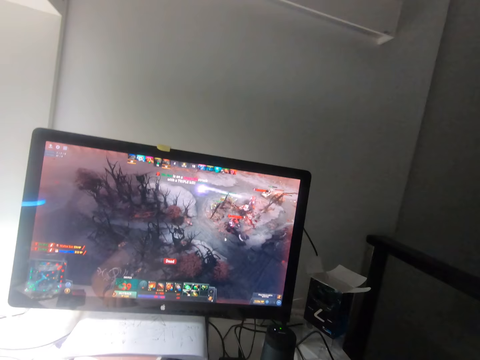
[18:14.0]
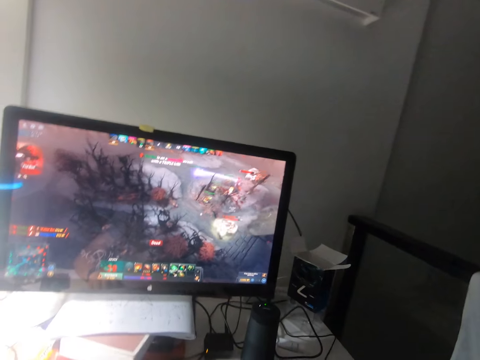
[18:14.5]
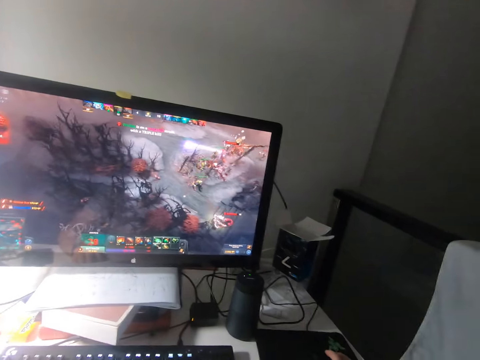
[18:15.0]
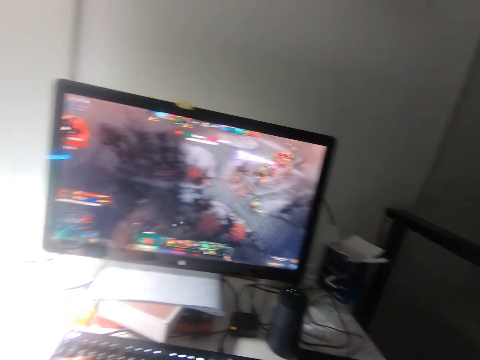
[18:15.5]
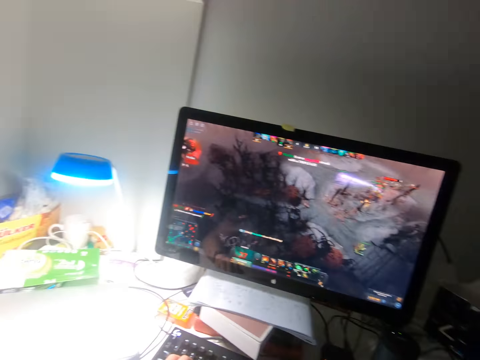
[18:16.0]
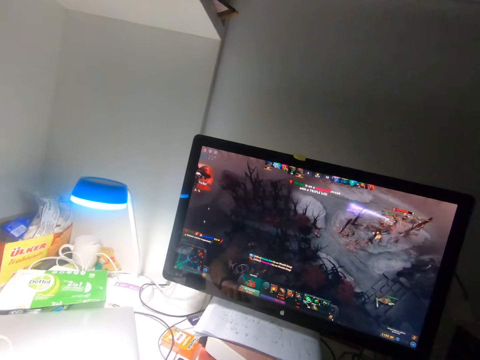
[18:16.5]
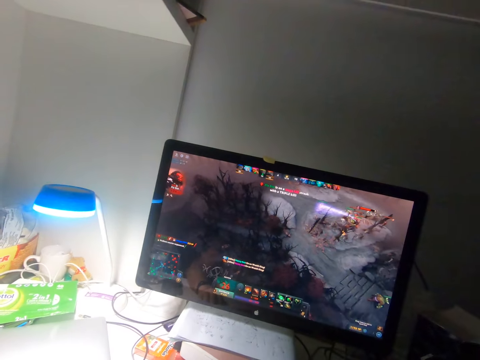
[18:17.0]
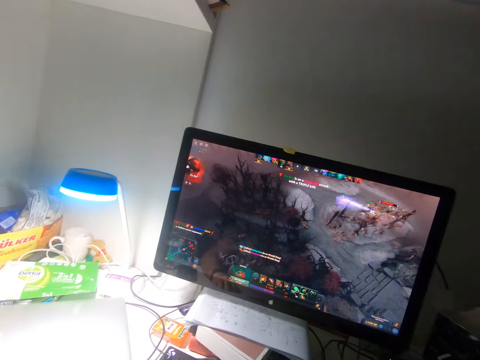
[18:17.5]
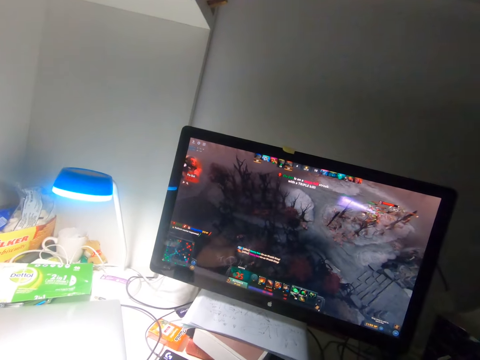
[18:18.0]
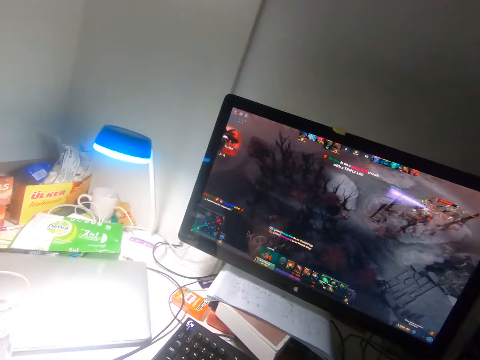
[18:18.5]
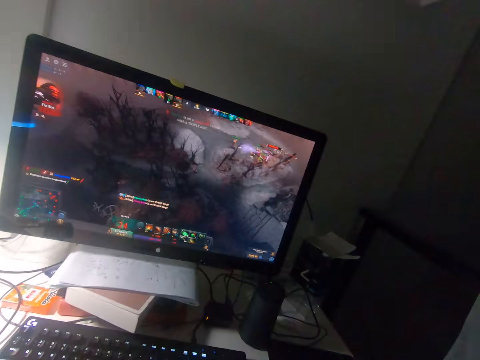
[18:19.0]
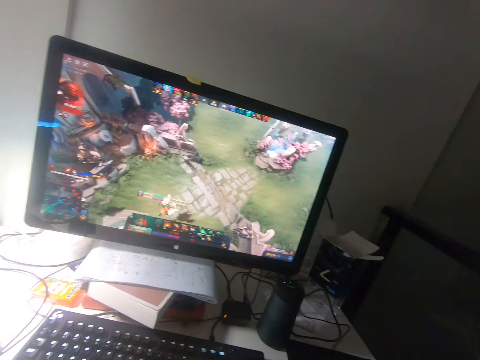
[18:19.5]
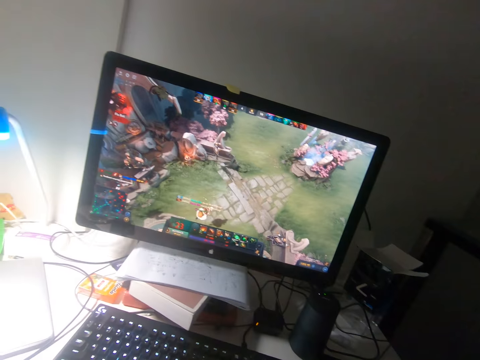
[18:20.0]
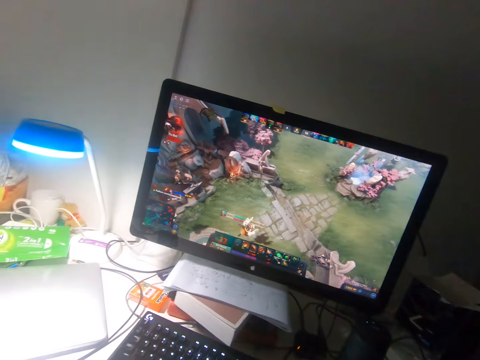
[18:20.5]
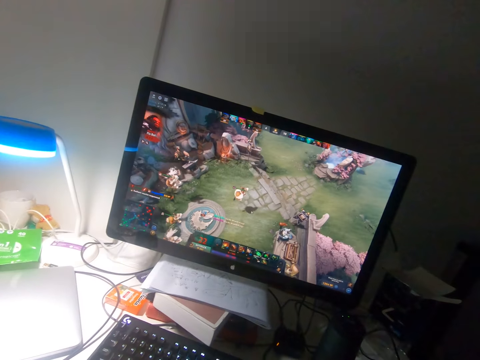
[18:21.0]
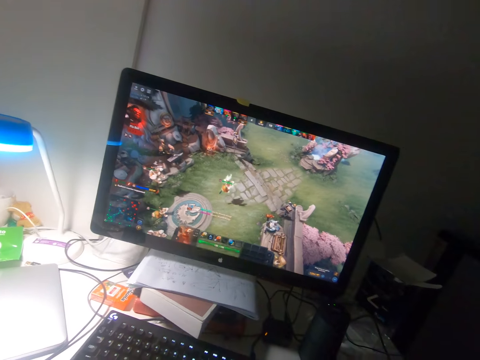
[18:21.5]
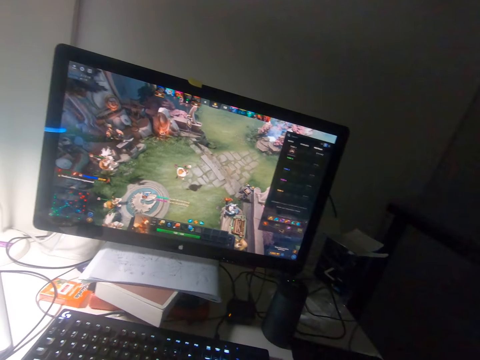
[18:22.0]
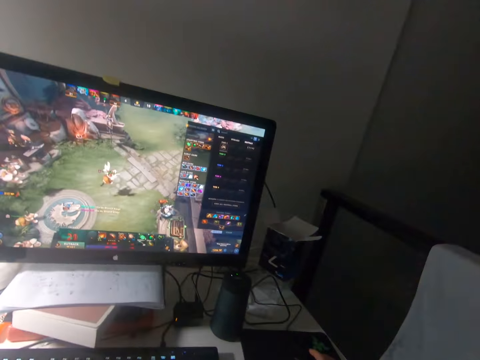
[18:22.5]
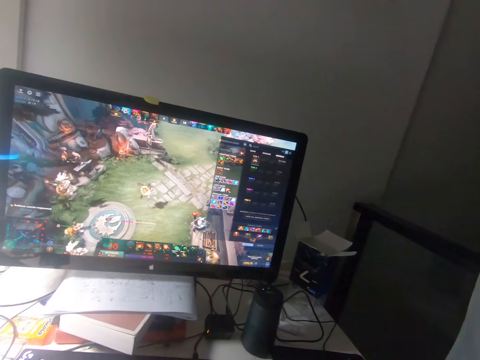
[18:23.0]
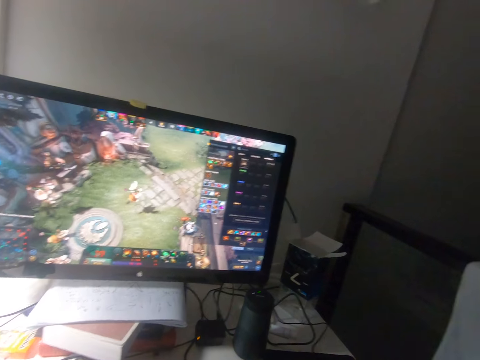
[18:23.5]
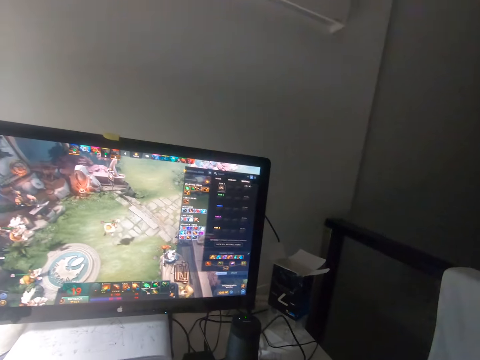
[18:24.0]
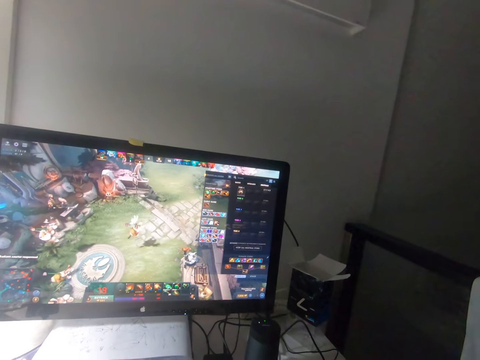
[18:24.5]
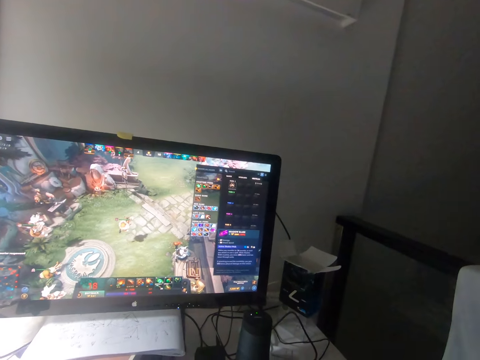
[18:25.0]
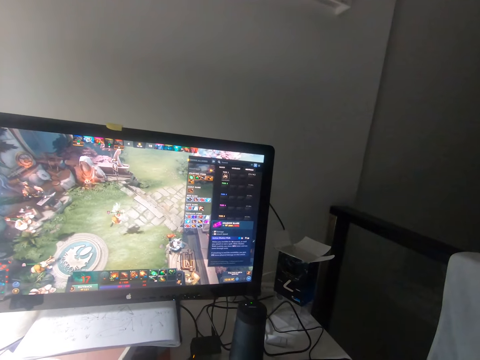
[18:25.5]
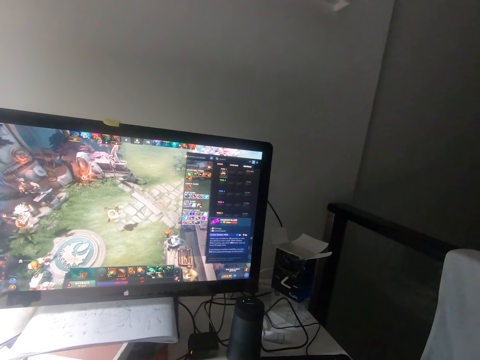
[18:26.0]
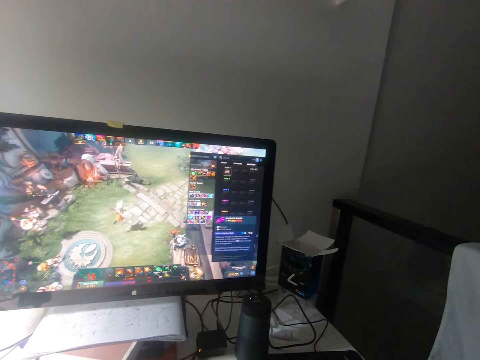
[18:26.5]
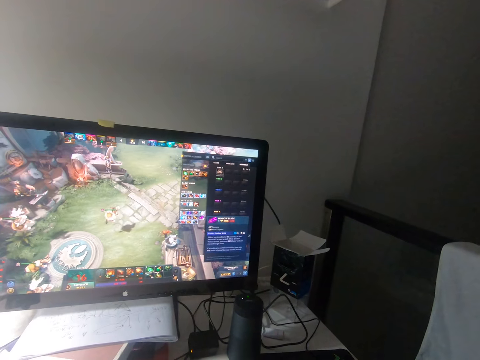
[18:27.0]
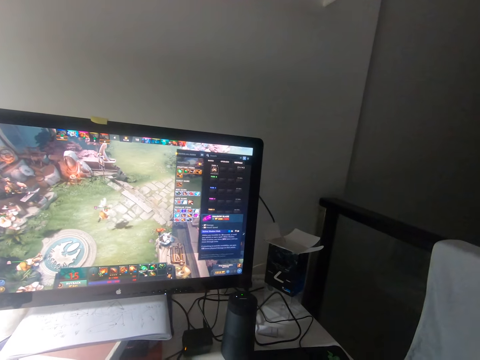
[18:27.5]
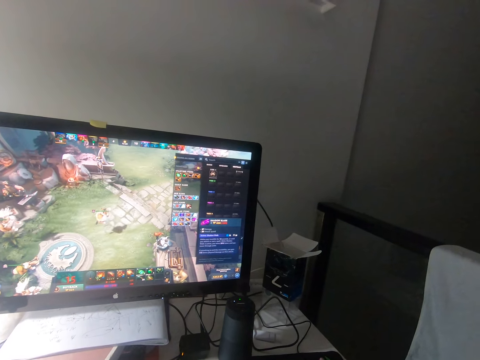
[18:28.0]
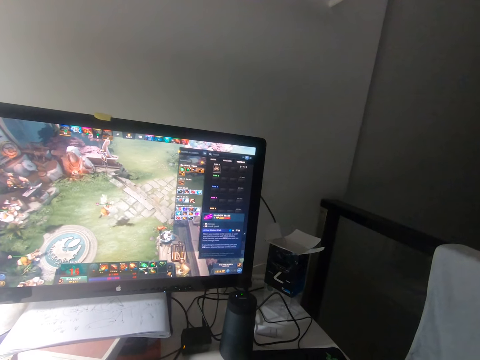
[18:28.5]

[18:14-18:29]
The camera wearer turns his head to the left. He turns his head to the right. He turns his head to the left. He turns his head to the right. He watches a game on a monitor.

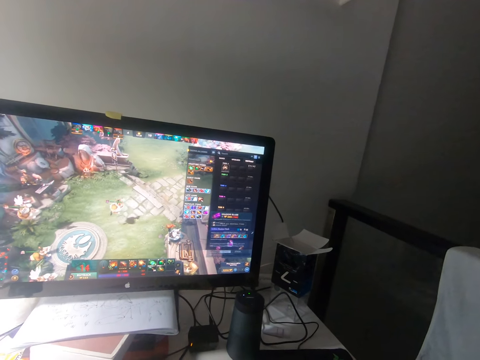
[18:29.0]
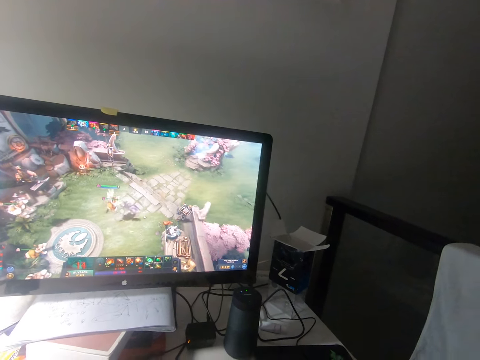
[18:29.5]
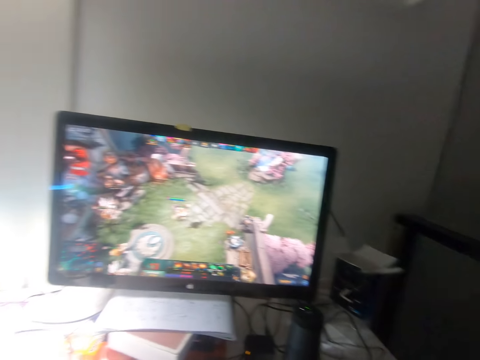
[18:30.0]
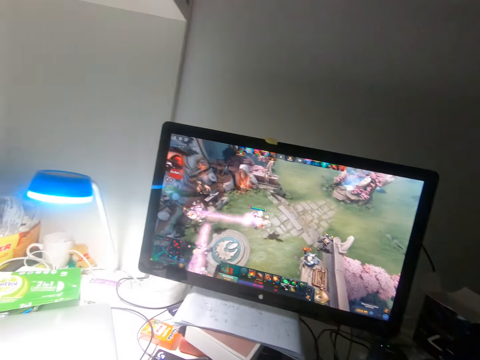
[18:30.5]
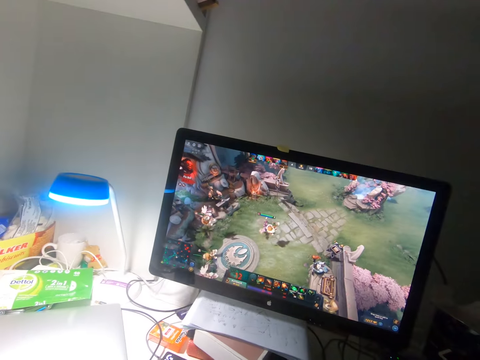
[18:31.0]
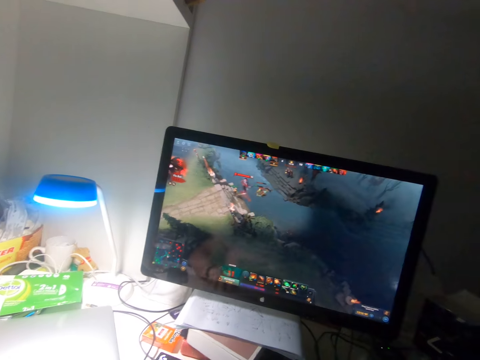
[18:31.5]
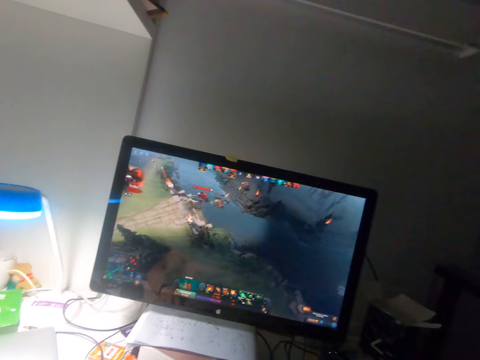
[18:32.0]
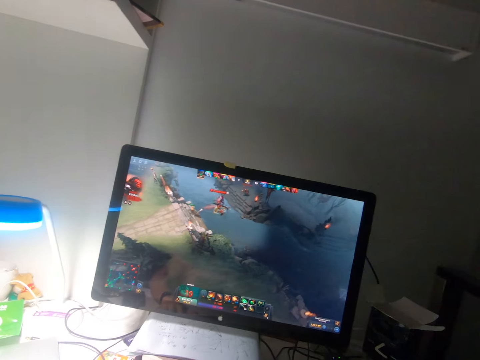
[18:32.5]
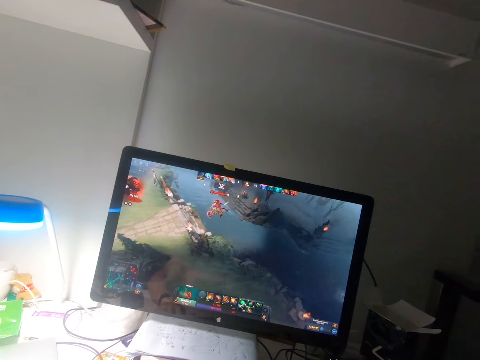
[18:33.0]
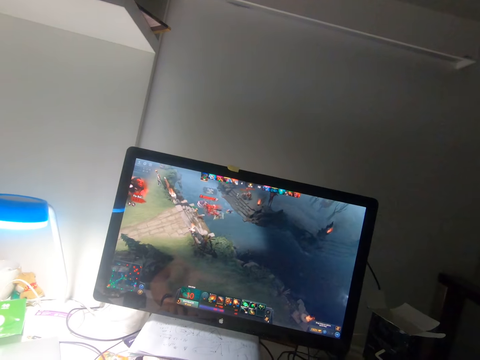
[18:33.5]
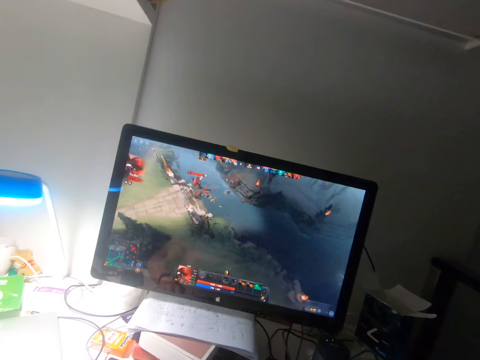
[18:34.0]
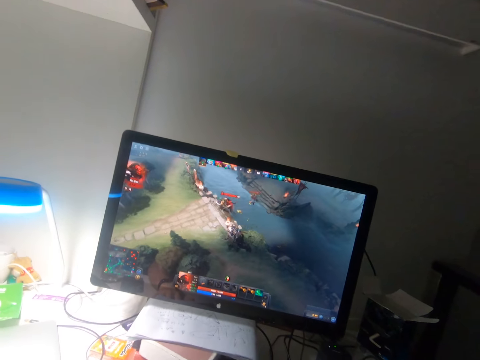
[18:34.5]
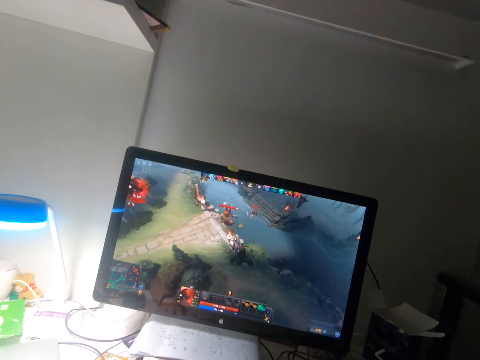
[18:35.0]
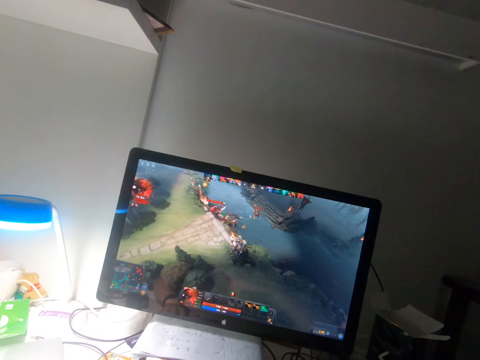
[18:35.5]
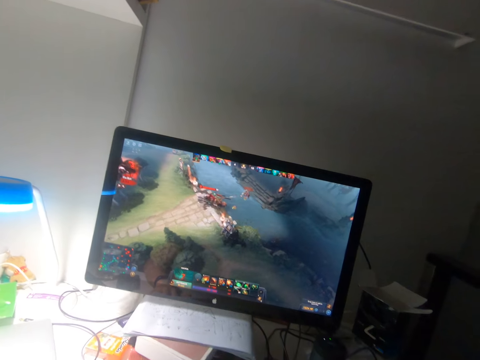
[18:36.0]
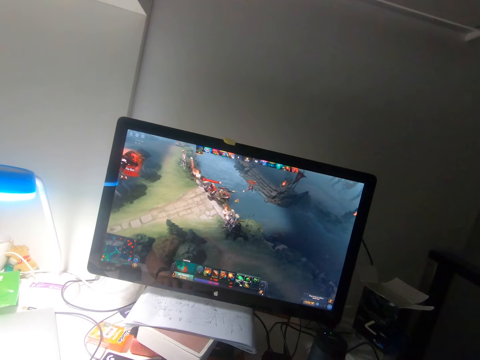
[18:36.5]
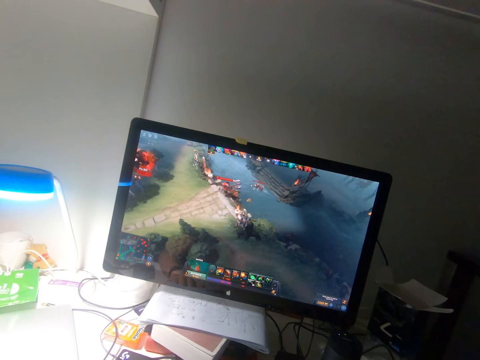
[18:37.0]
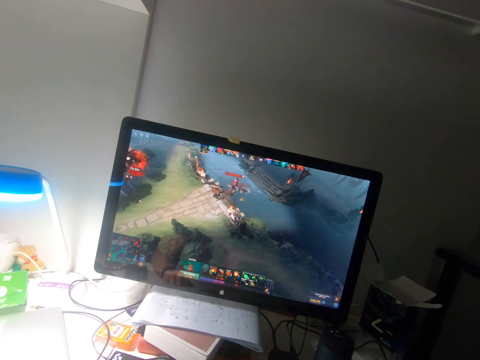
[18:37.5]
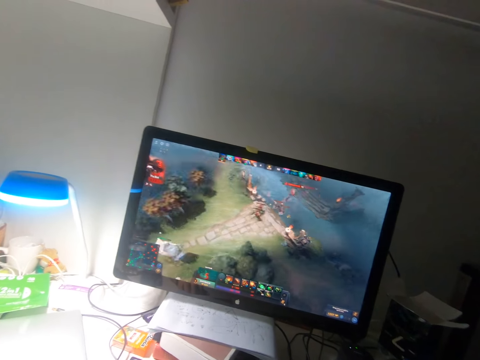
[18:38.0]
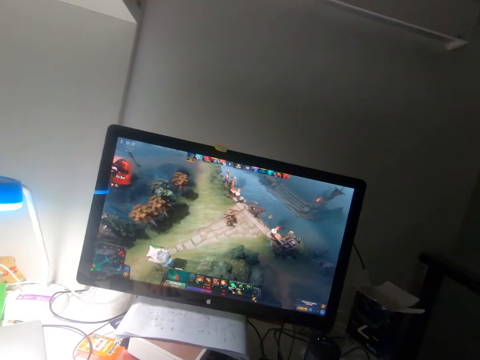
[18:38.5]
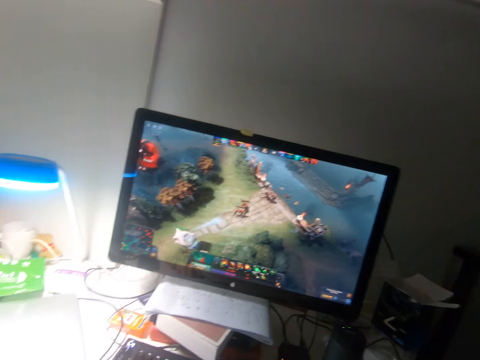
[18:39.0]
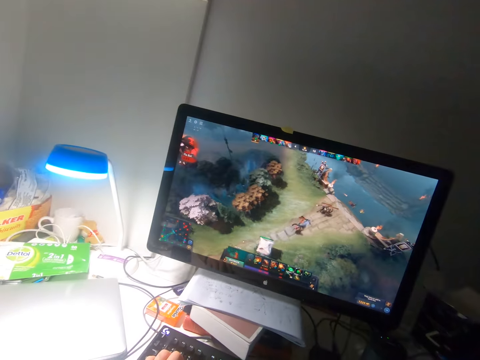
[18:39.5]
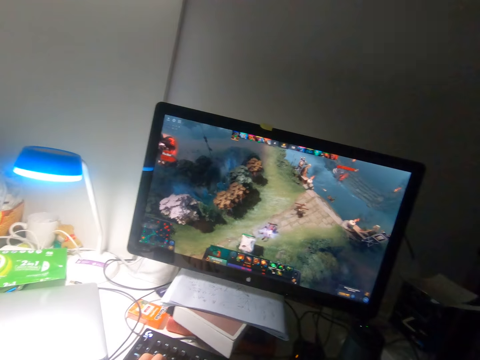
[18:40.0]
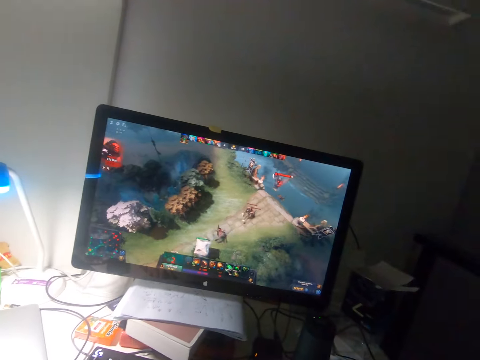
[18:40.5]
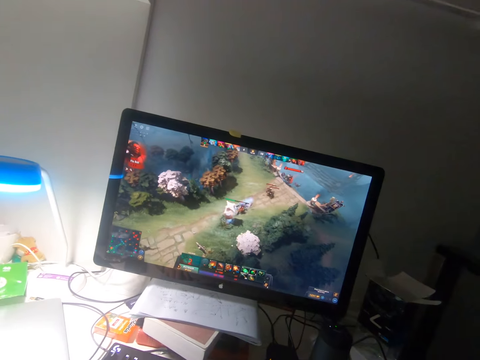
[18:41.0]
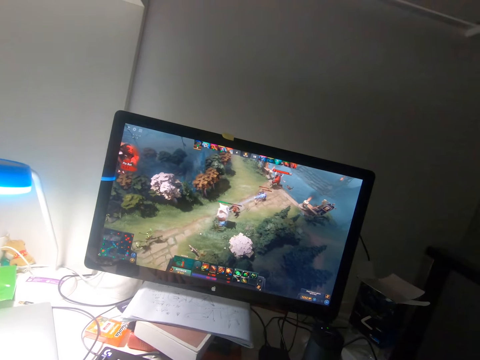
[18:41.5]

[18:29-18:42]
The camera wearer turns his head to the left. He watches a game on a monitor.
